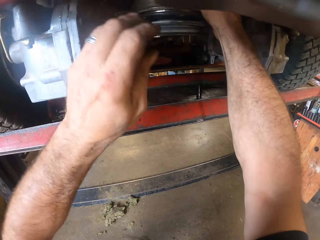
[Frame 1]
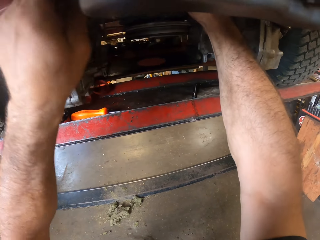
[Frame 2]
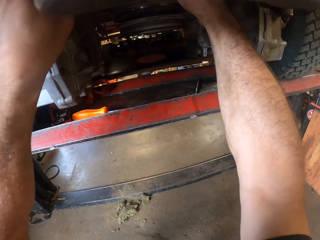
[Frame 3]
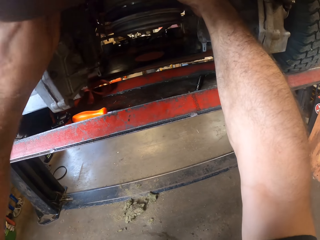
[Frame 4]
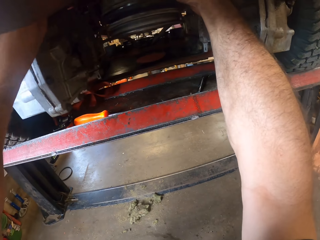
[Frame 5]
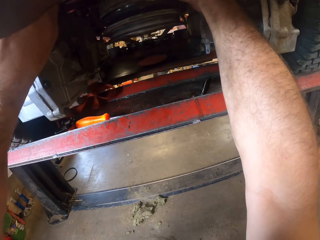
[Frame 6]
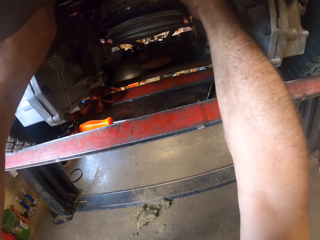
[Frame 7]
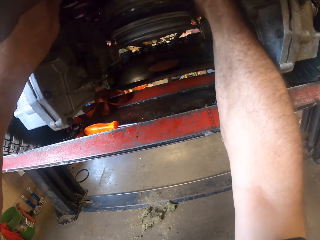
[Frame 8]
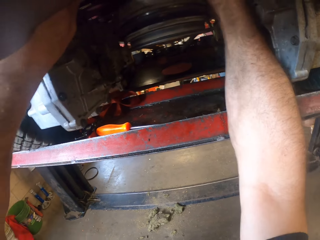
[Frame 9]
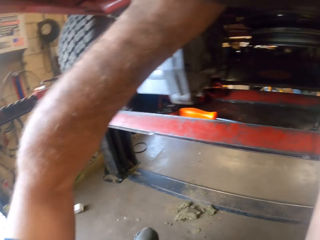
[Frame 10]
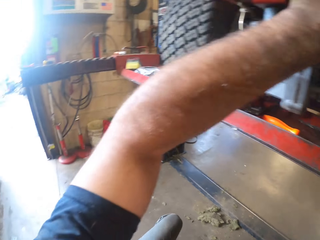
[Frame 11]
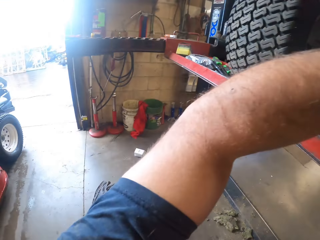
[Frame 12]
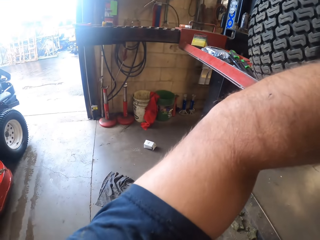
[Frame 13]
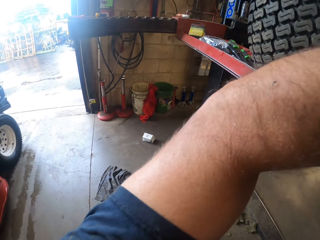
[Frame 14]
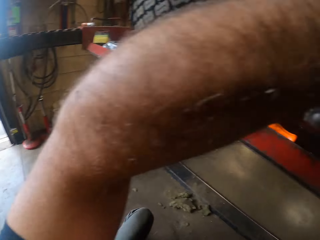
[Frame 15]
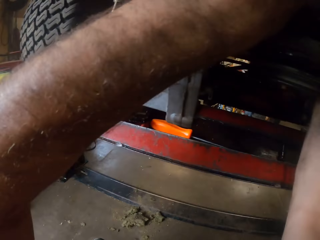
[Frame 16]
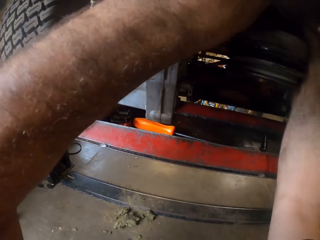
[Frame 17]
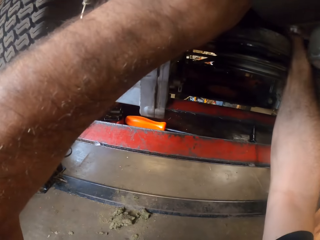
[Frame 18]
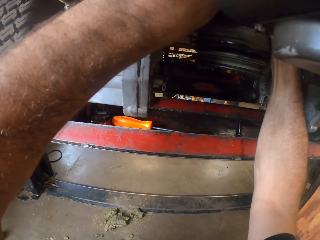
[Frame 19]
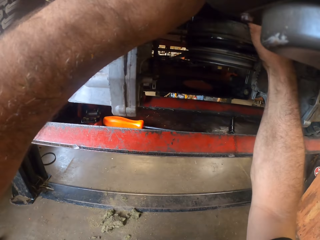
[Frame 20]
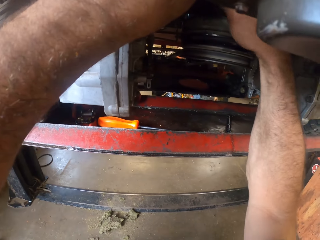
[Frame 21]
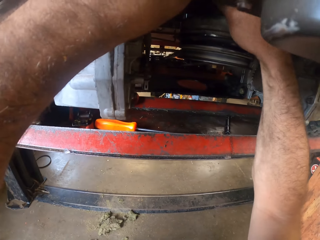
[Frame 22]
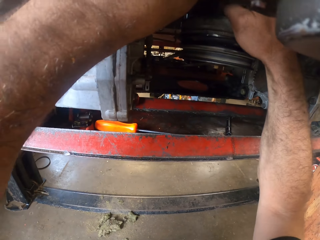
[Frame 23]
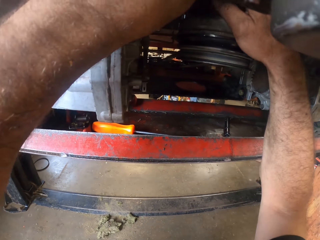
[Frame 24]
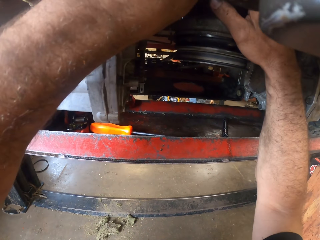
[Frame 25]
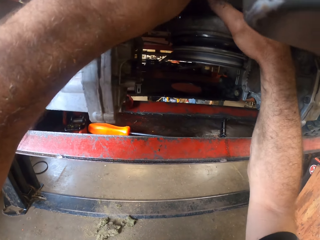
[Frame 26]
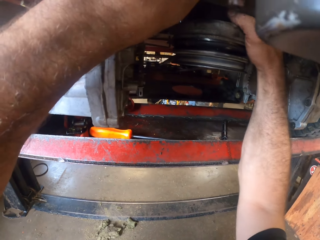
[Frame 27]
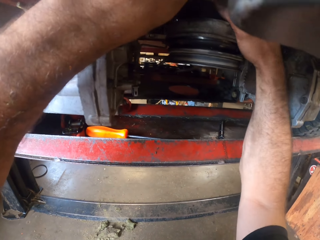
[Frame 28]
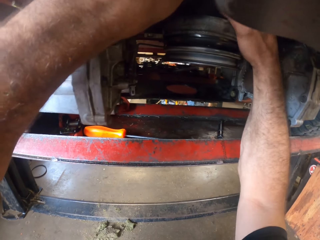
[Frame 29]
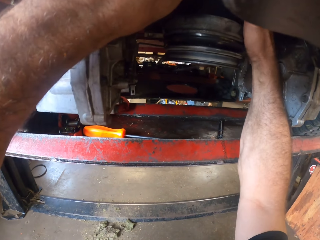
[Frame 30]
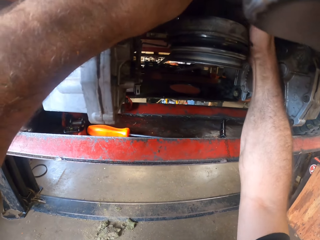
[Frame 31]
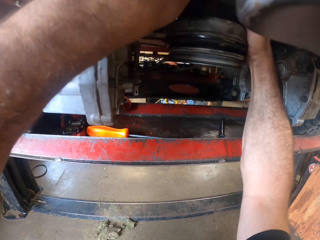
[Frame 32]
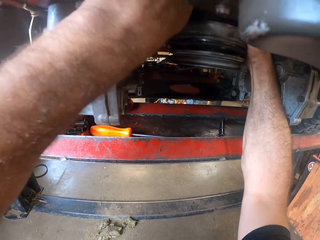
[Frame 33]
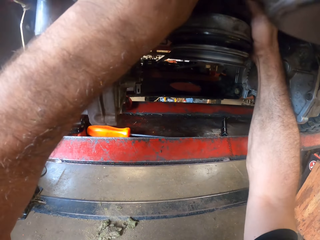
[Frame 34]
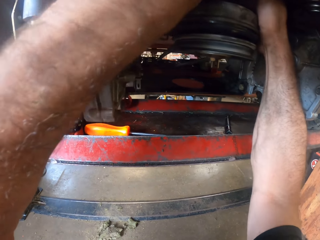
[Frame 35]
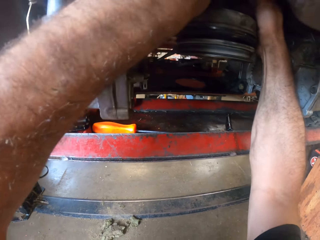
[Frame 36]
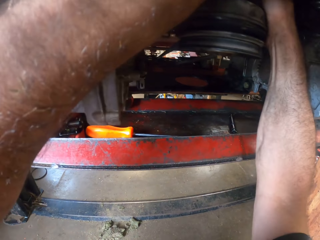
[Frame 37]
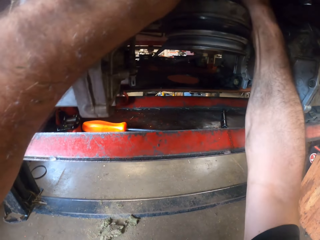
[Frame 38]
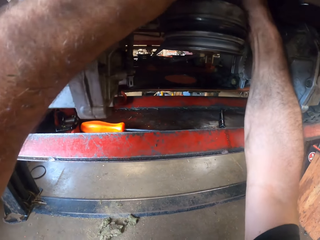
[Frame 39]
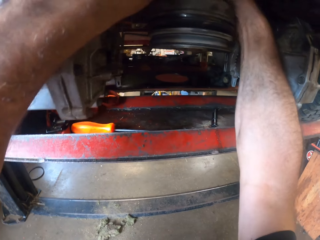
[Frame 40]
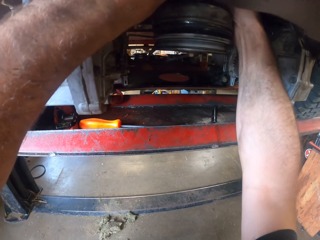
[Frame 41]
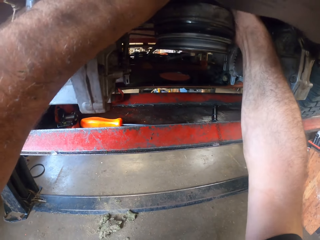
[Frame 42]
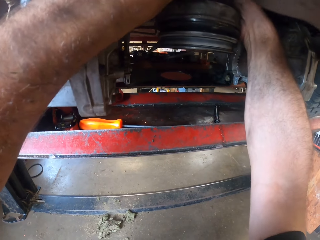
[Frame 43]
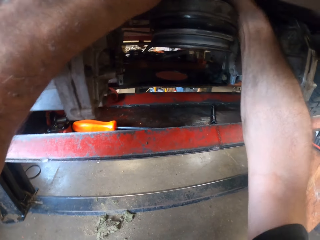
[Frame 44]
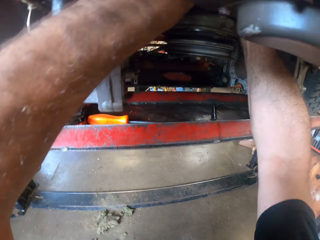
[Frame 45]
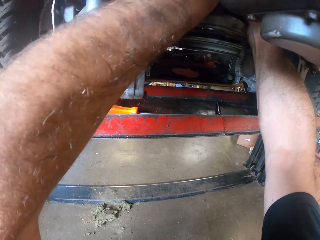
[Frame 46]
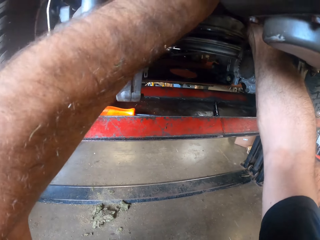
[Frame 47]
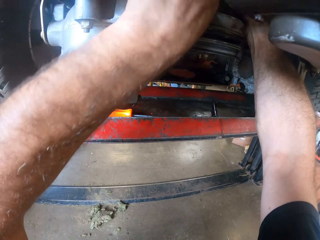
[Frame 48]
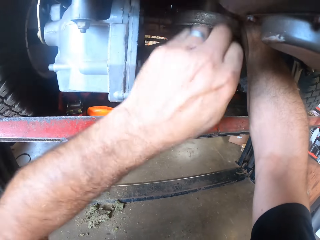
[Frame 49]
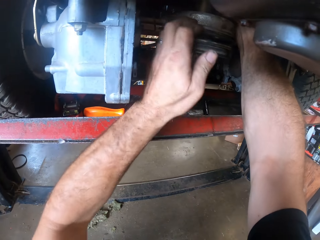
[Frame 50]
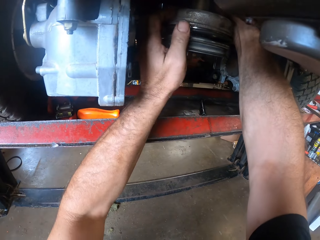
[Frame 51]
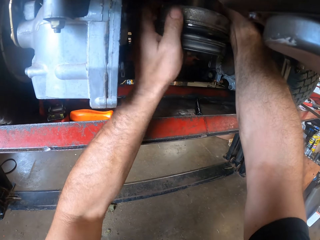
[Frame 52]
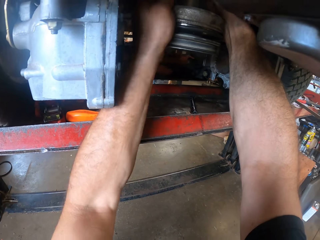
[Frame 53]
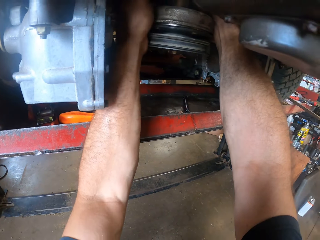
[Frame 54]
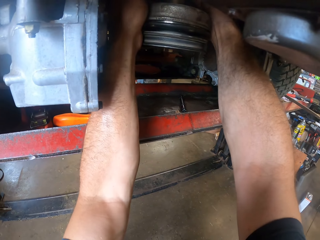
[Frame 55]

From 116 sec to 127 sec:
The camera wearer fixes the lawn mower engine with his hands. He stares at the entrance.

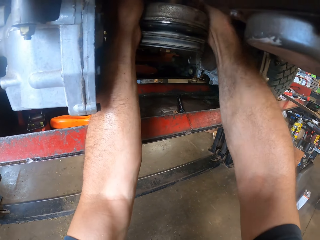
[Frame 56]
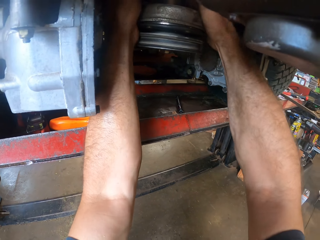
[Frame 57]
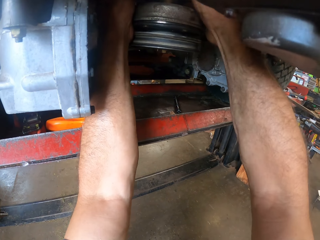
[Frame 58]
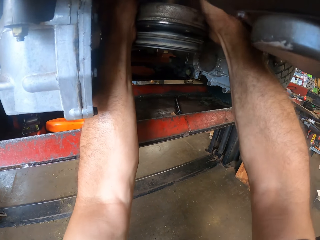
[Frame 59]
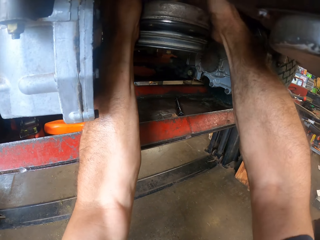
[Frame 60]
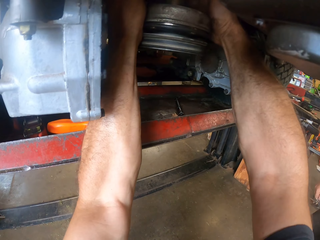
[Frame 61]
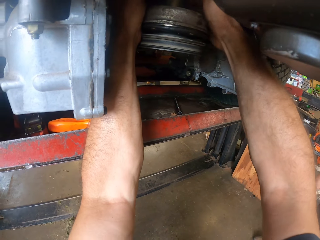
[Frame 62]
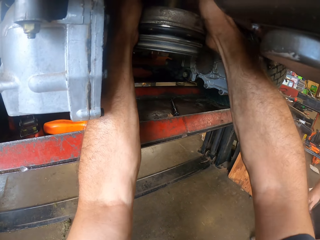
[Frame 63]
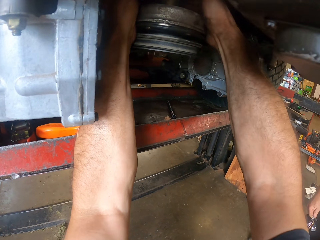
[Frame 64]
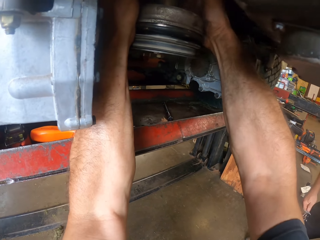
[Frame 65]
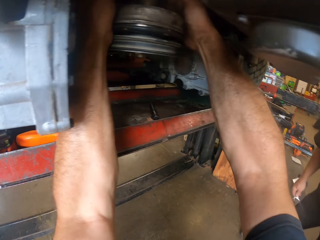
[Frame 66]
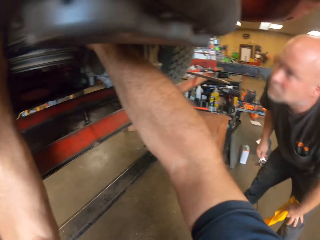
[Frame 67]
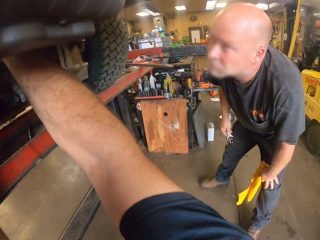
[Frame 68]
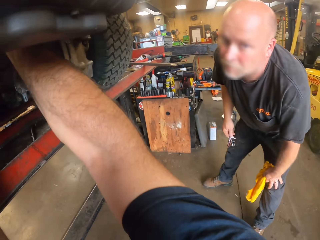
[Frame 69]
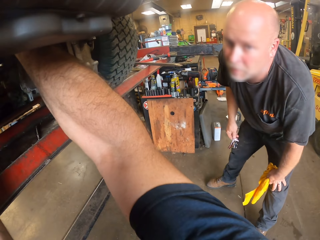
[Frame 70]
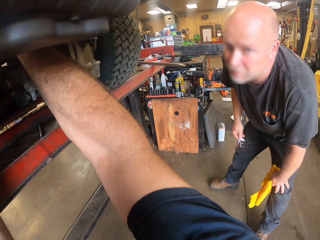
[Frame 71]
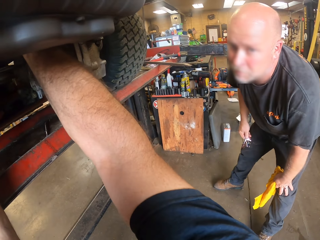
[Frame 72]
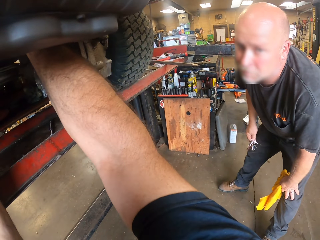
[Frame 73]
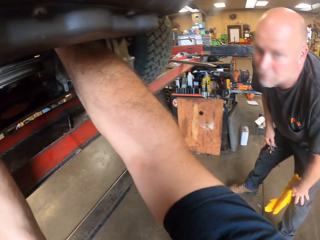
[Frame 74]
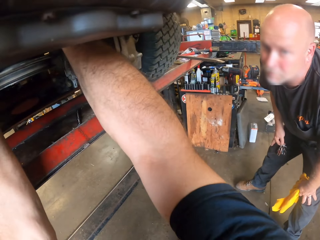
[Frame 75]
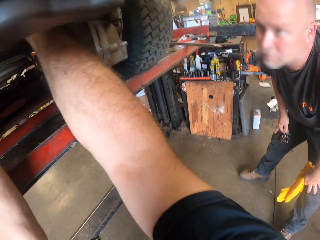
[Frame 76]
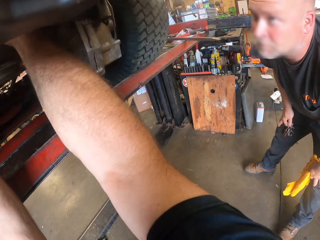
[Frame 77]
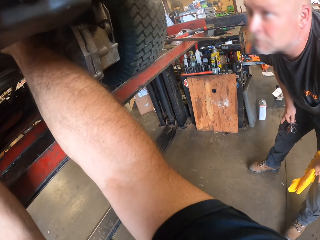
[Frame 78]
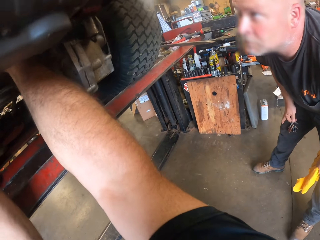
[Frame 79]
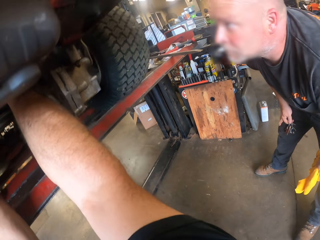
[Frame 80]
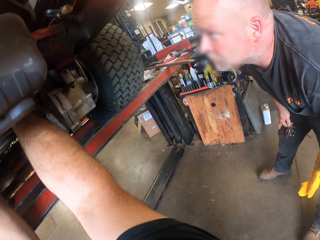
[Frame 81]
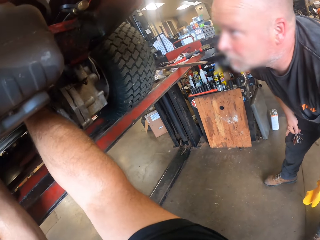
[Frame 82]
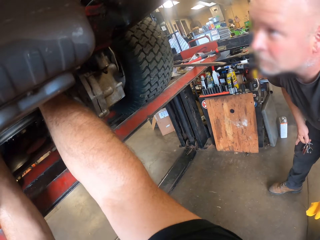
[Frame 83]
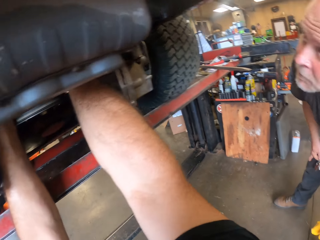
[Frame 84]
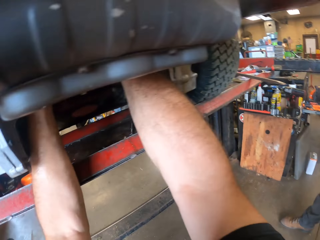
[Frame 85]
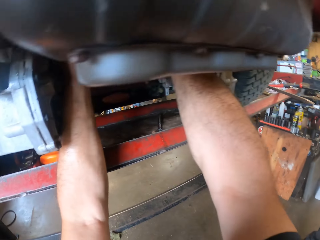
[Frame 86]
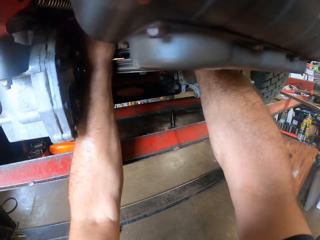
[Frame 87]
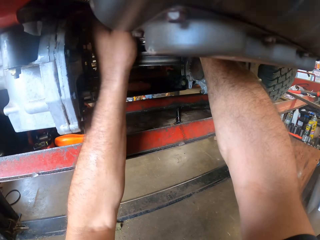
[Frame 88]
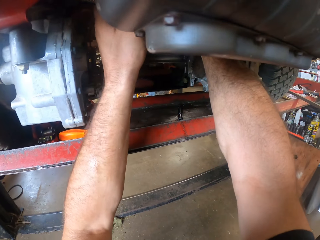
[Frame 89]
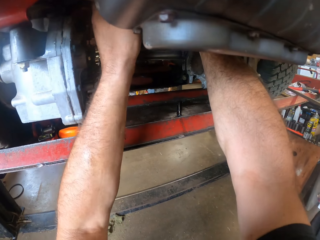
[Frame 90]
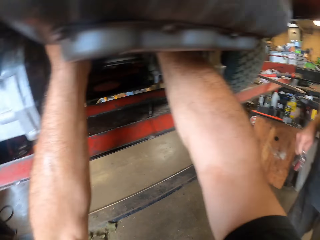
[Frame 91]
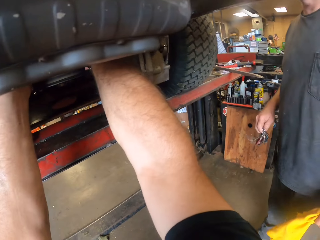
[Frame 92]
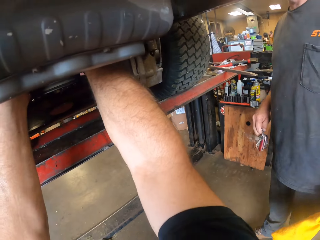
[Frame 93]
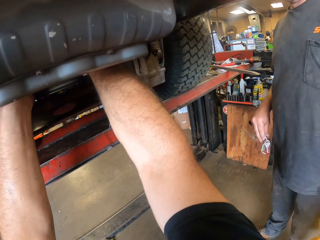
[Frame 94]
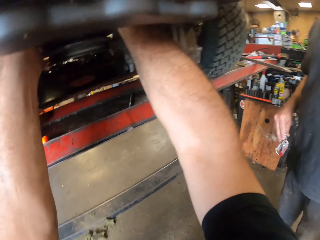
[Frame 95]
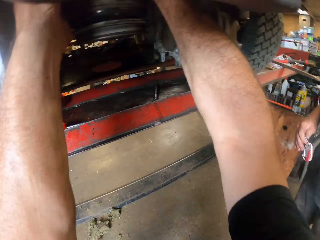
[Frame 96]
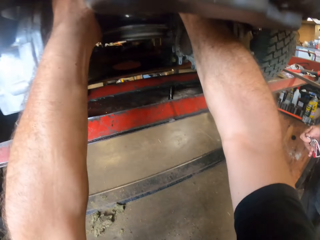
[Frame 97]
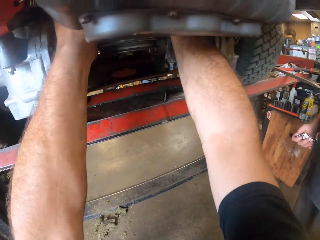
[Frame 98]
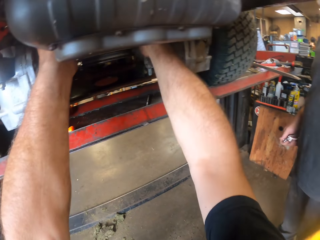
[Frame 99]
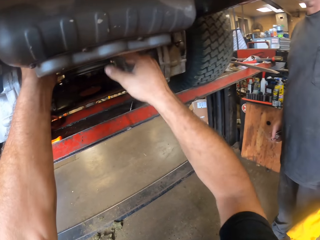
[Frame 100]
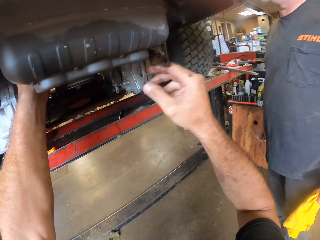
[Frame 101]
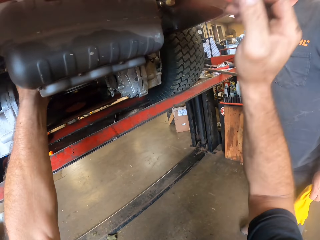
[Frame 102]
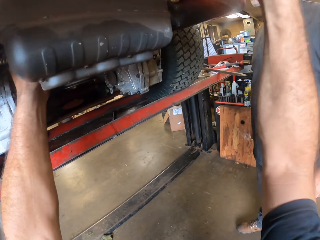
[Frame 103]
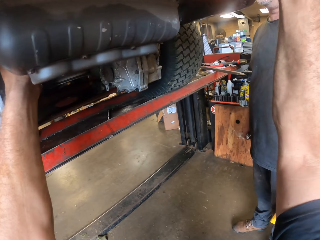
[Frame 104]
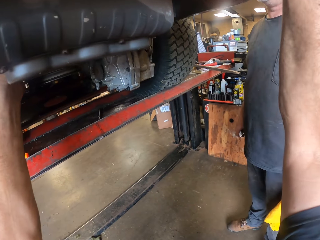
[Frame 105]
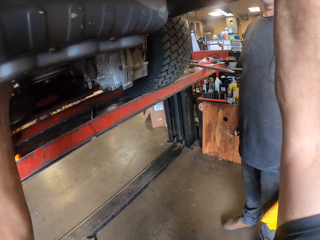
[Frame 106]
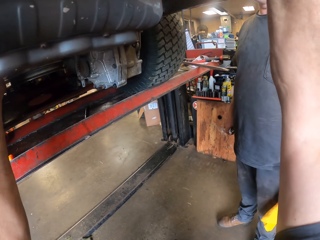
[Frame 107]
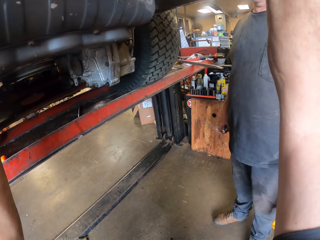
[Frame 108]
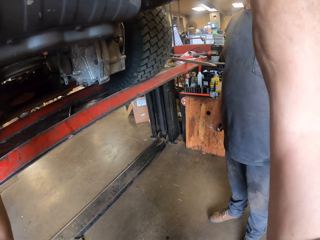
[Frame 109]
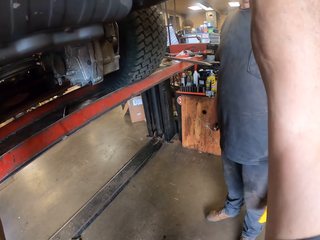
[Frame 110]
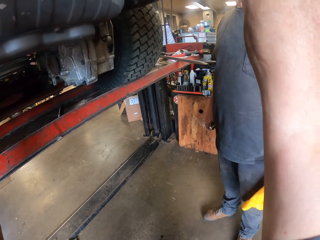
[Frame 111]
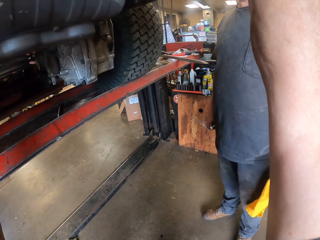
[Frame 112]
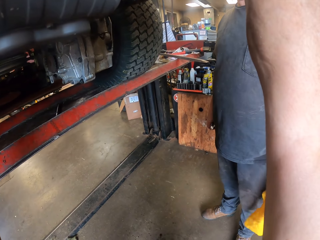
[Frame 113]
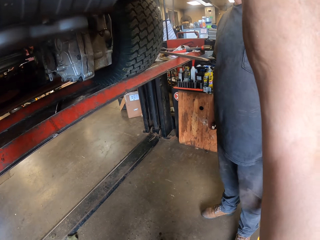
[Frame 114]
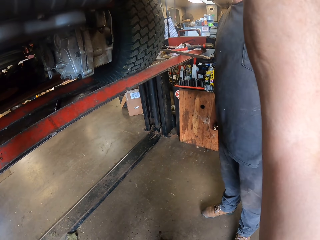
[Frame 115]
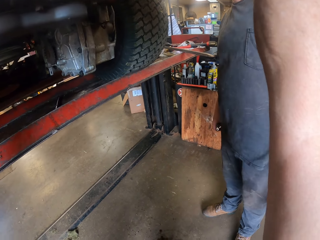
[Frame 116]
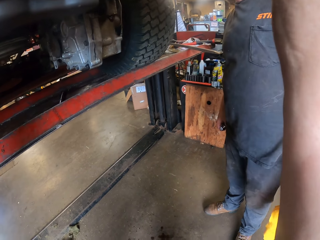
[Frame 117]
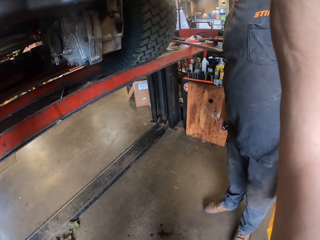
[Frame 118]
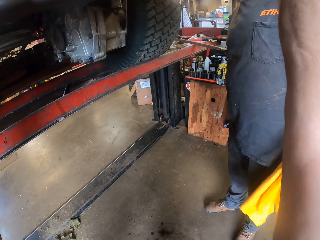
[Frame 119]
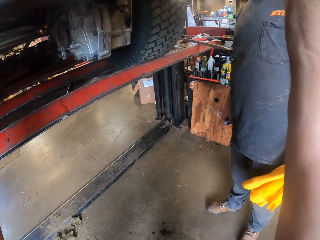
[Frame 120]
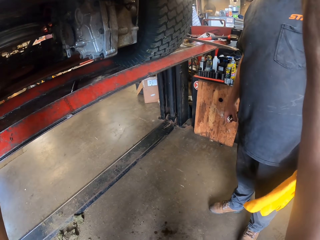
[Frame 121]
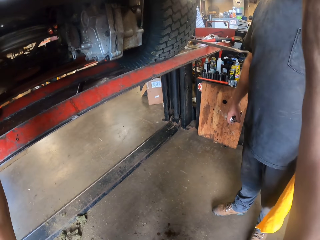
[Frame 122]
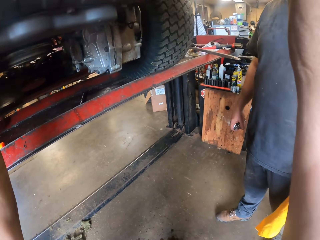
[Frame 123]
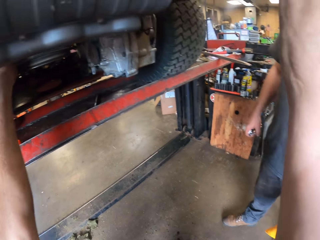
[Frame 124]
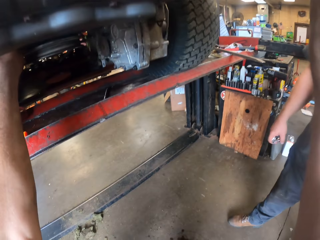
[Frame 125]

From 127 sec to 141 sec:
The camera wearer stares at a man. The man holds a hand towel in his left hand. The camera wearer repairs the lawn mower. The man holds keys in his right hand.
